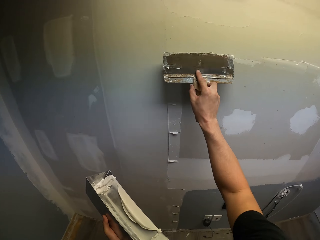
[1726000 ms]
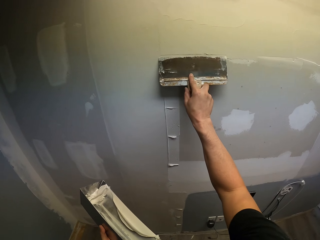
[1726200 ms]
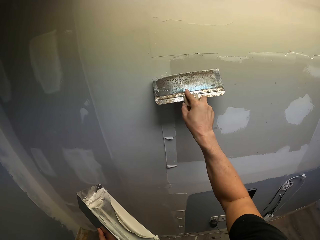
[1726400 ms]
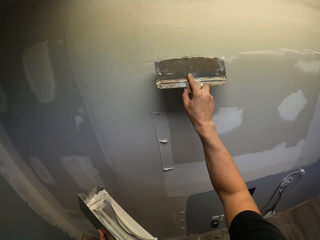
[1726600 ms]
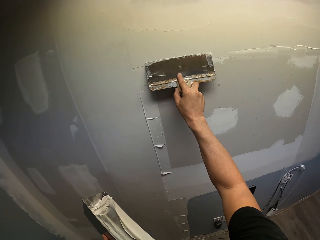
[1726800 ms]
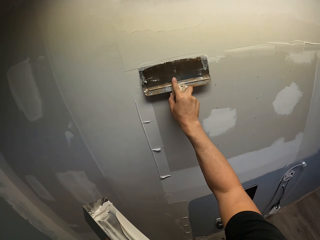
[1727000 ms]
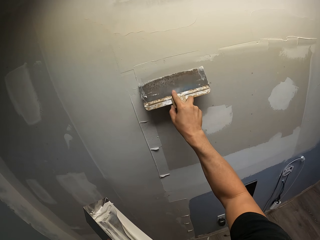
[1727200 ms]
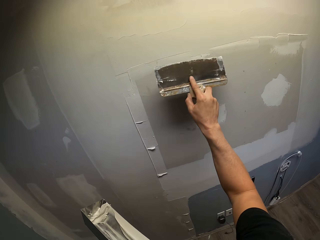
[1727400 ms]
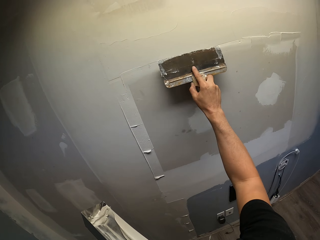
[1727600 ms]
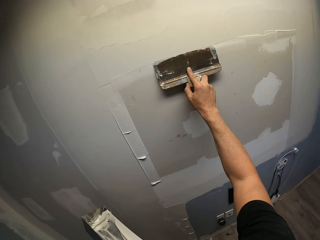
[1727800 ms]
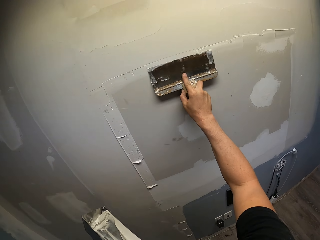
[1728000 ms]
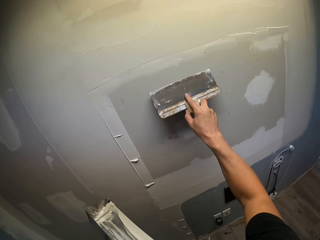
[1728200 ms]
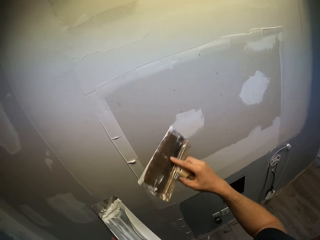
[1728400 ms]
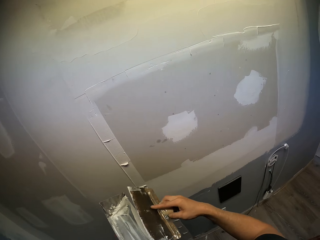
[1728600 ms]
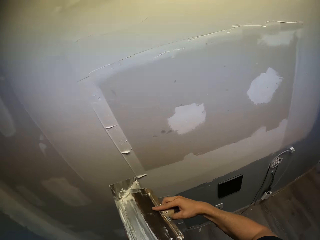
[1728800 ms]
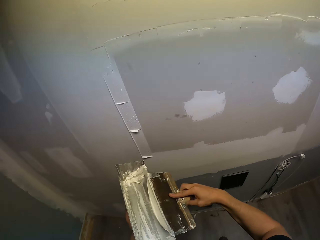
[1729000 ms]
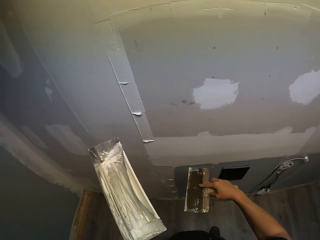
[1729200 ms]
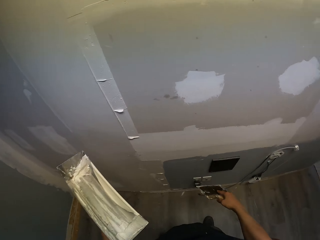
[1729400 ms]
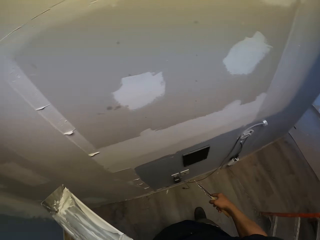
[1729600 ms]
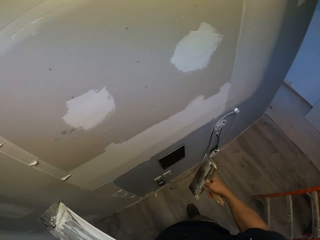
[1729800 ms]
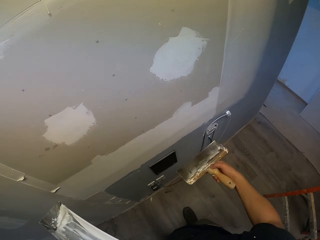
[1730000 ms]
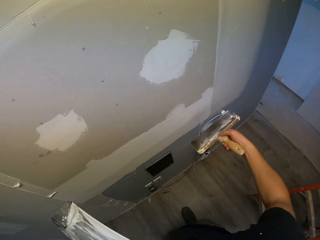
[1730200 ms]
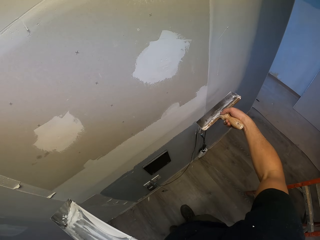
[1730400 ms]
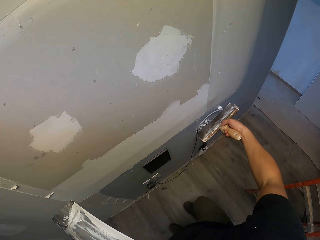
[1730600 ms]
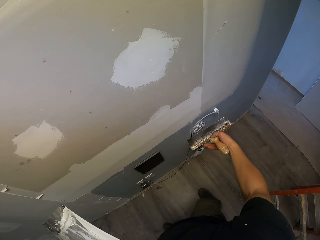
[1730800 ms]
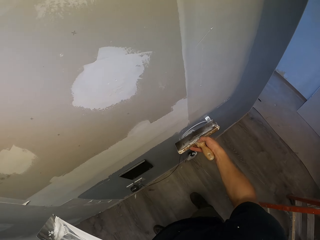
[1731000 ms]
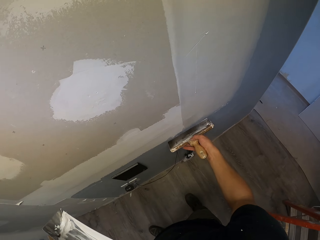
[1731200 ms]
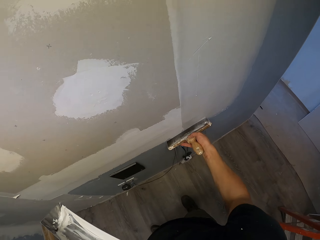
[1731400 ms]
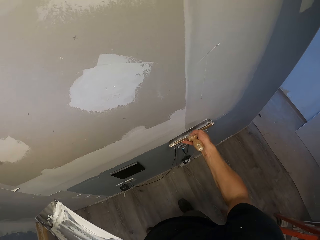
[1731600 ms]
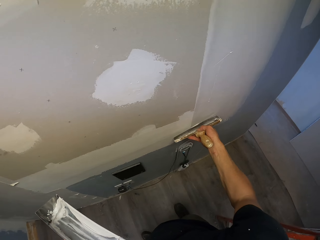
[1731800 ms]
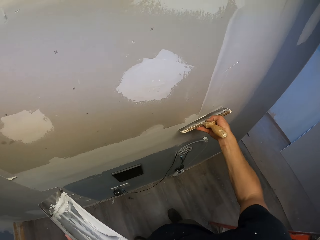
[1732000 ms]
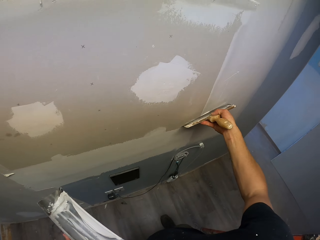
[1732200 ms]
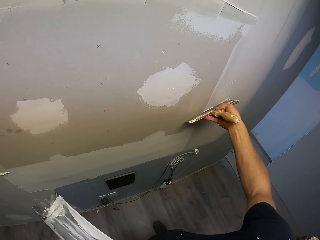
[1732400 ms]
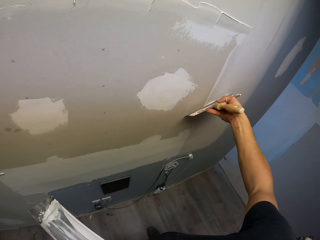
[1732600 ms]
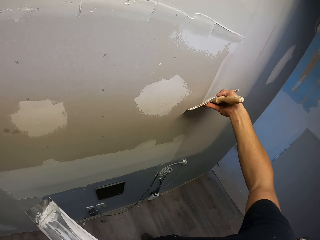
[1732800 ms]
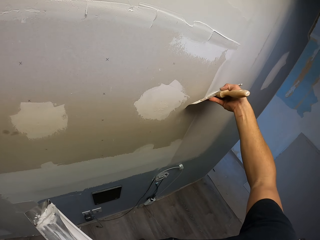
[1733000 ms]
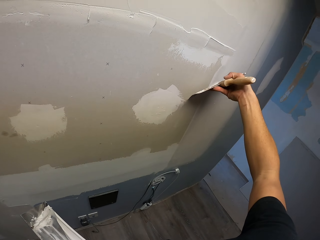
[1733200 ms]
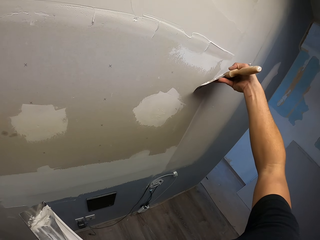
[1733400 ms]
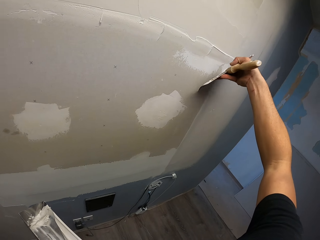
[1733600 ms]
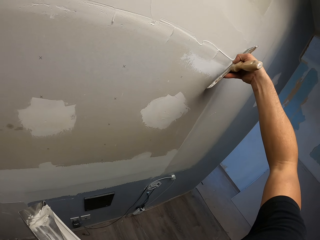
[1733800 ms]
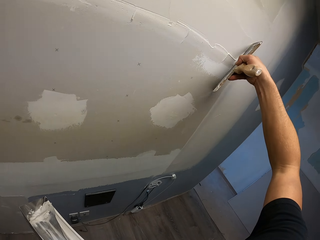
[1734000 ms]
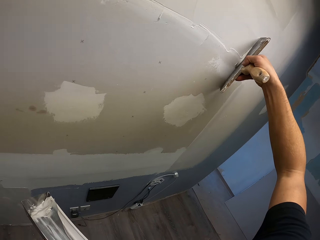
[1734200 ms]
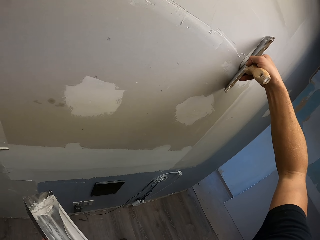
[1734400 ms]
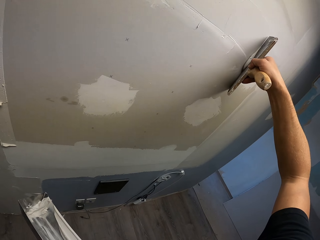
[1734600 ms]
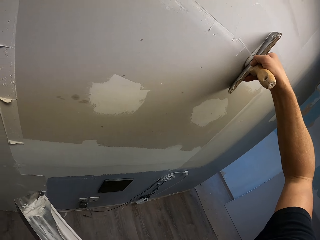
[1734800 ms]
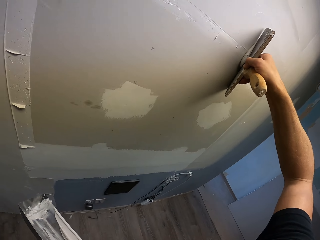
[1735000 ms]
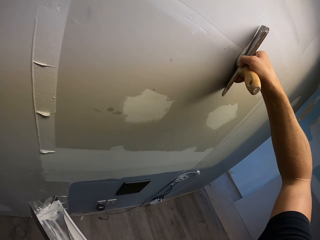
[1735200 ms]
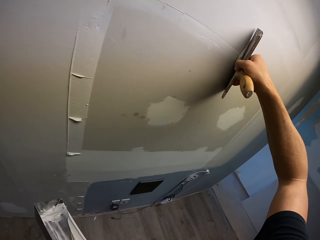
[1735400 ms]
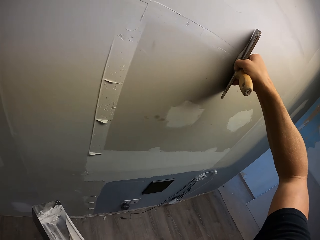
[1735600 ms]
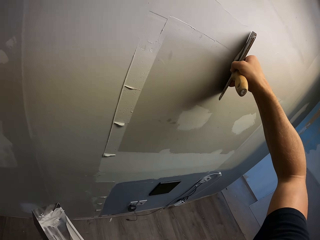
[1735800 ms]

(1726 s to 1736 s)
The camera wearer removes excess filler from the scraper. They spread the filler in the wall.

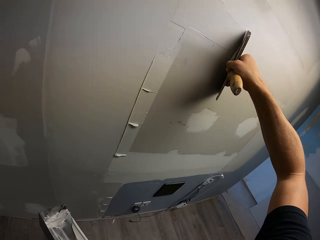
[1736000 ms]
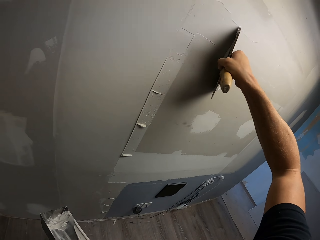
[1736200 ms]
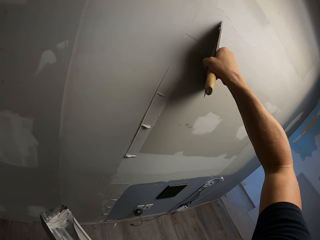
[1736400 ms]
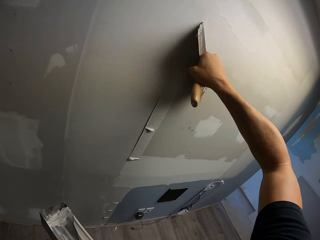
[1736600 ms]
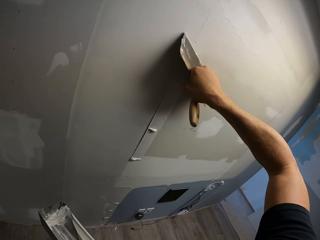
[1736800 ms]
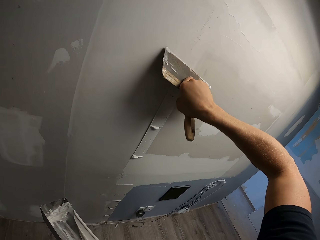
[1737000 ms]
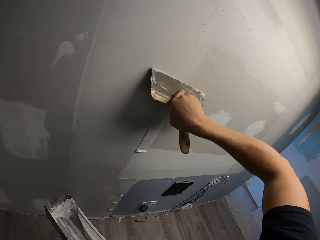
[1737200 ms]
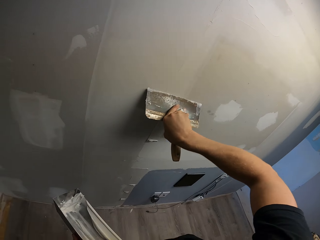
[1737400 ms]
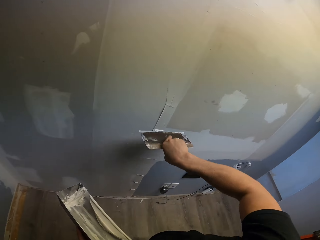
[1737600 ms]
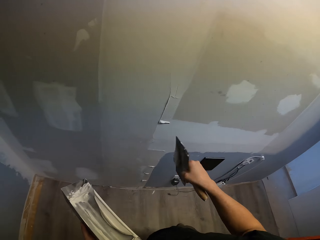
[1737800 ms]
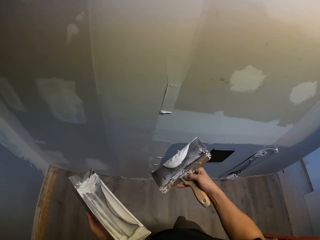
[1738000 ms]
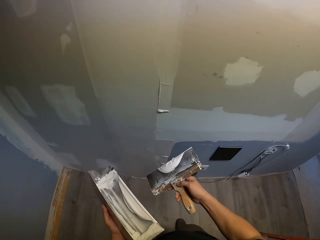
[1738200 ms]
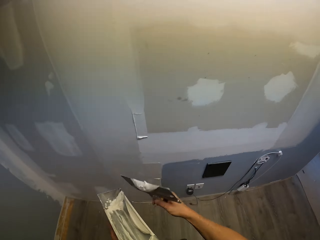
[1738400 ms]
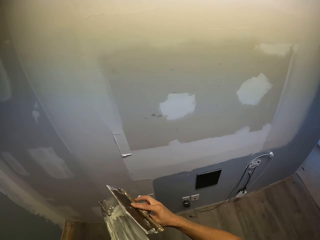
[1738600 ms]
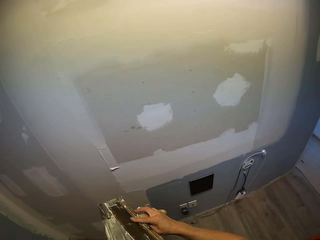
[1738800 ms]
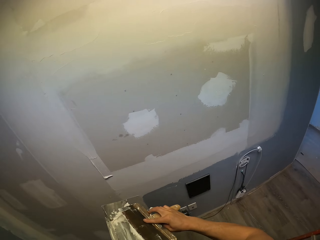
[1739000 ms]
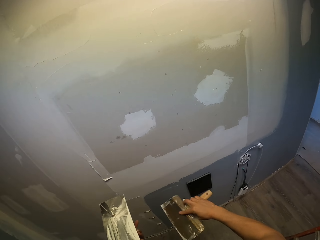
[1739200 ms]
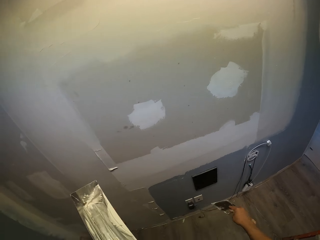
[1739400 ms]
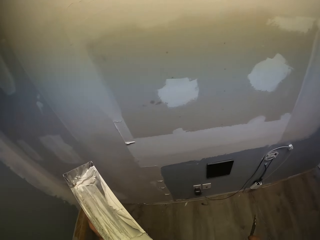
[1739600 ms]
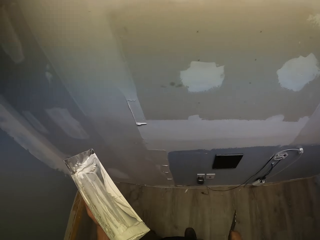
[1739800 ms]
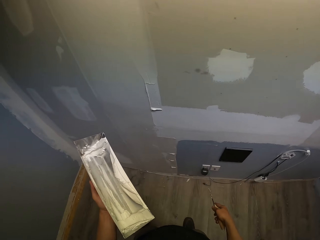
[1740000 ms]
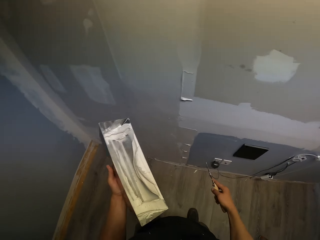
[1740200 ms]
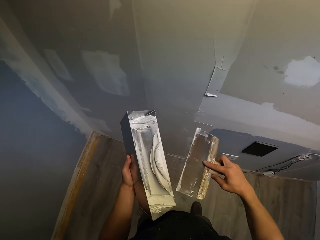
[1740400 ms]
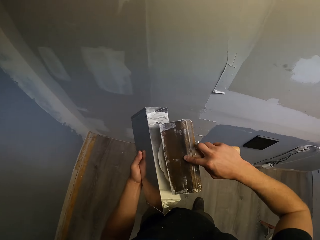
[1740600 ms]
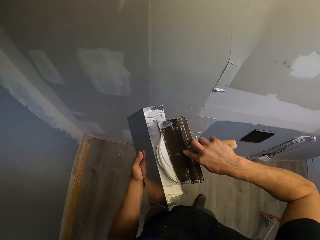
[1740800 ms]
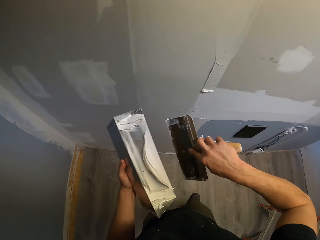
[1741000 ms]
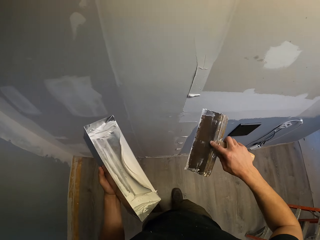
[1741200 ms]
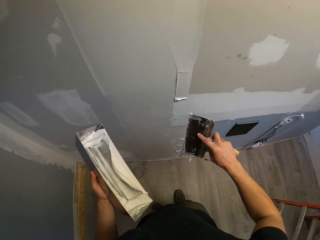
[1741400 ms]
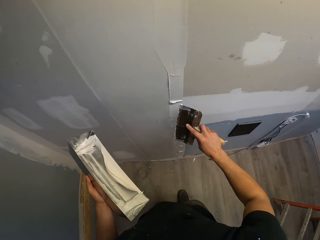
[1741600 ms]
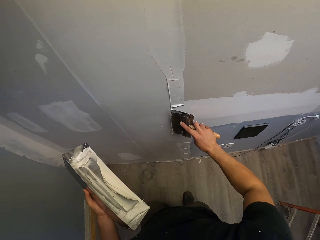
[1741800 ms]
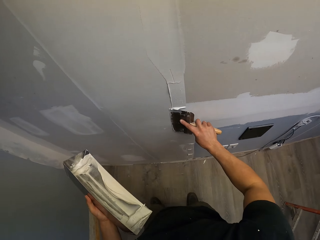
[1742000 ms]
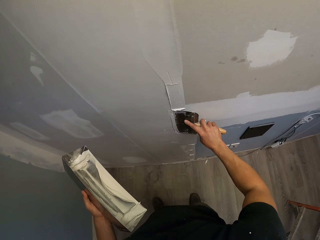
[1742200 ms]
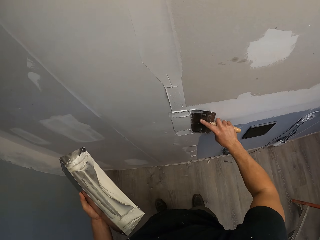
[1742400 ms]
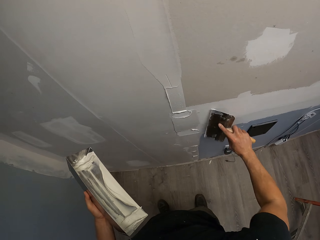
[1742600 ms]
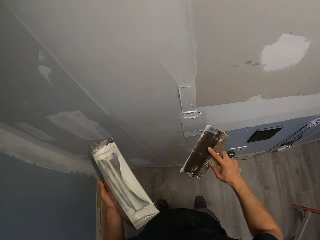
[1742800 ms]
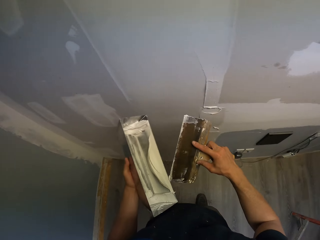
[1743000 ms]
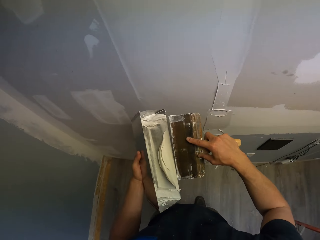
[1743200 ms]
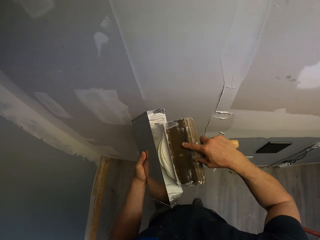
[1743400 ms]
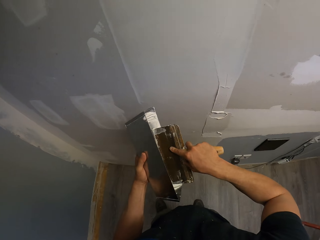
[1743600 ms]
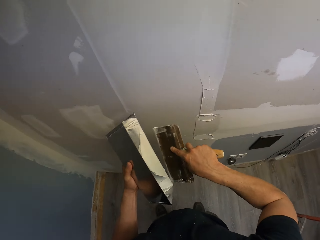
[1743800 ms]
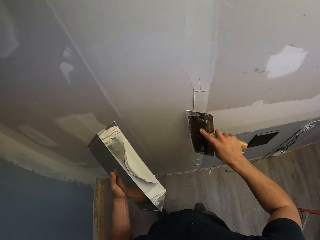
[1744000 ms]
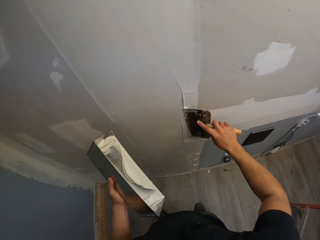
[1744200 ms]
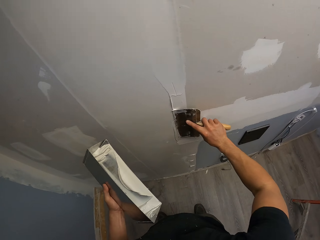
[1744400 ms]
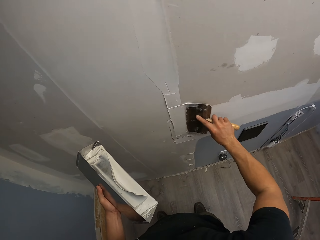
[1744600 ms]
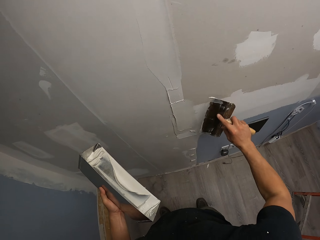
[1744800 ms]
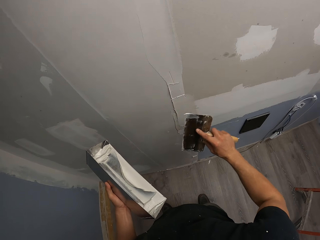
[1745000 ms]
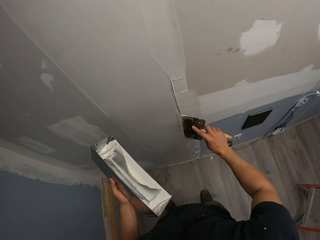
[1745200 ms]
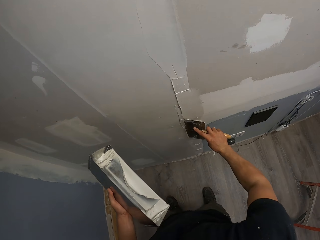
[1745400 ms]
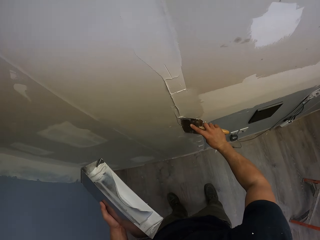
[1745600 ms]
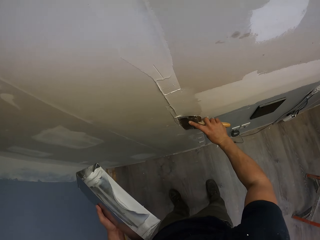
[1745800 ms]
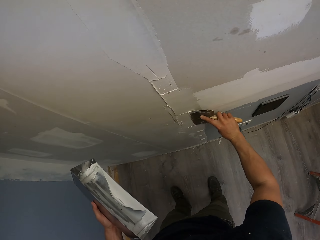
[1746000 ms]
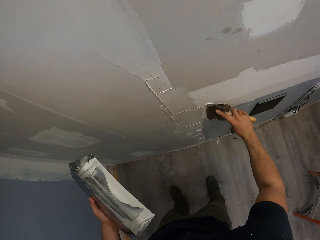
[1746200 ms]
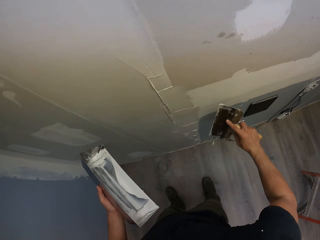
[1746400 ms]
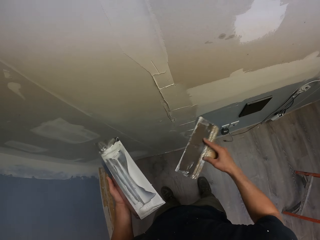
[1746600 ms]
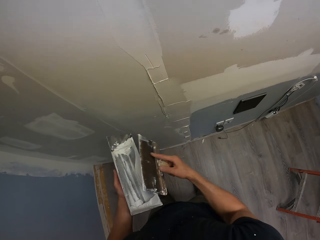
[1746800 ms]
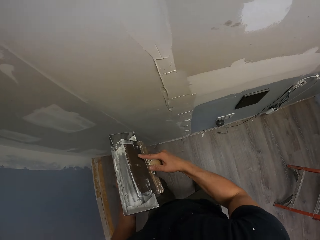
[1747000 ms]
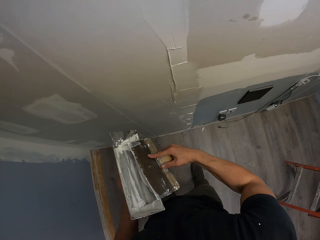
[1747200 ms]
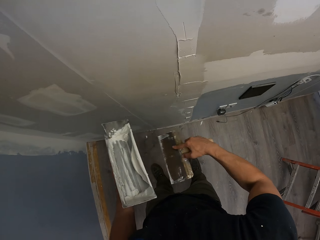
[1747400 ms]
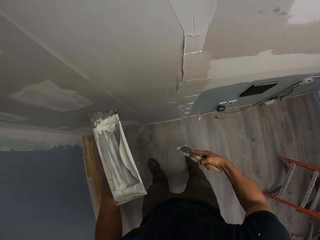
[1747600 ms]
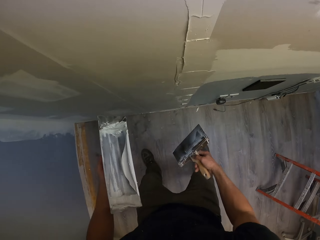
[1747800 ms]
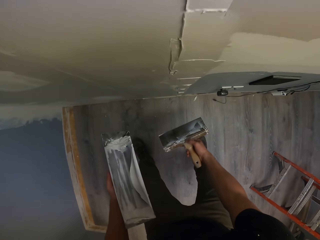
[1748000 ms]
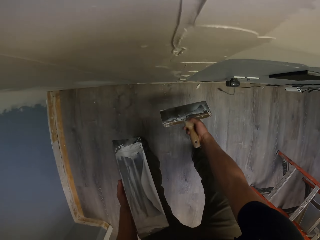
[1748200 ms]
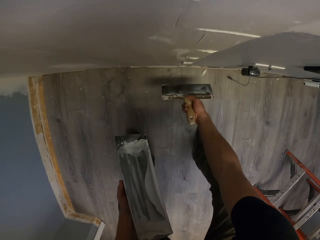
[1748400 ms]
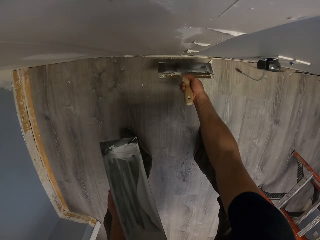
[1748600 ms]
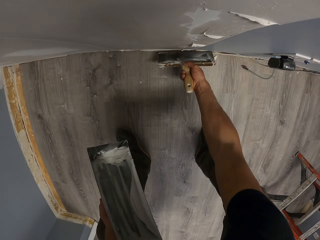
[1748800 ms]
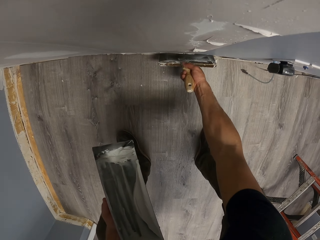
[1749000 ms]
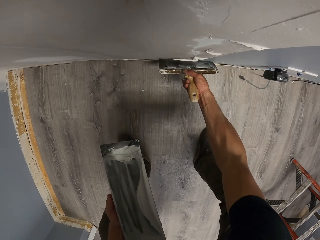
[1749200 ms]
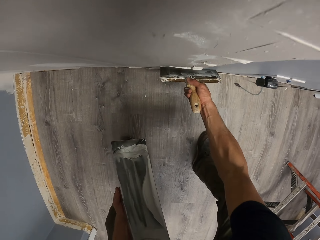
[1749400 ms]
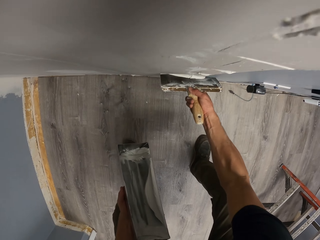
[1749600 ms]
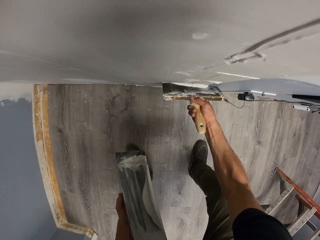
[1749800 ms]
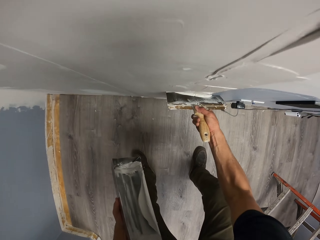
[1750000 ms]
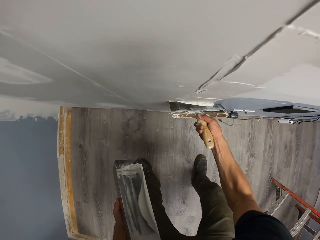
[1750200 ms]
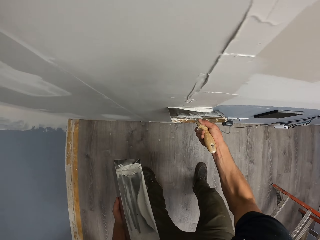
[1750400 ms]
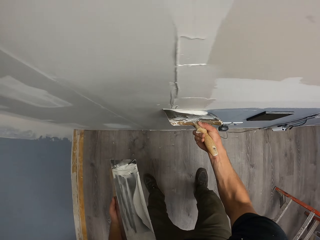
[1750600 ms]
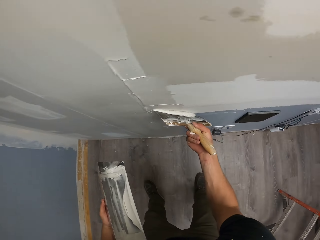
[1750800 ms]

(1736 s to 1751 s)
The camera wearer puts the putty tray in the tray. They remove excess filler or putty from the scraper. They spread the filler in the wall. They take the filler with the scraper. They spread the filler in the wall. They scoop the wall putty on the putty tray. They remove excess filler from the scraper. They spread the filler in the wall.
